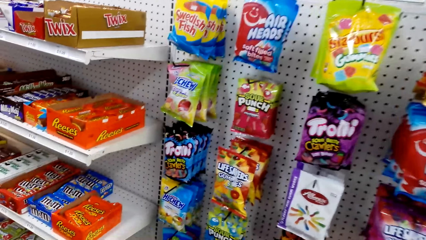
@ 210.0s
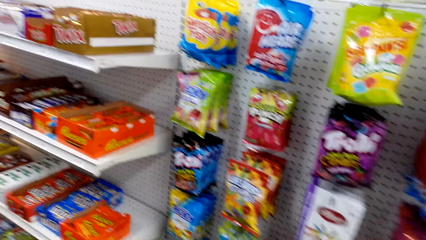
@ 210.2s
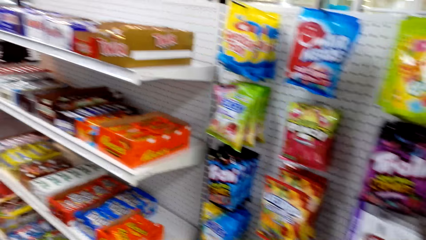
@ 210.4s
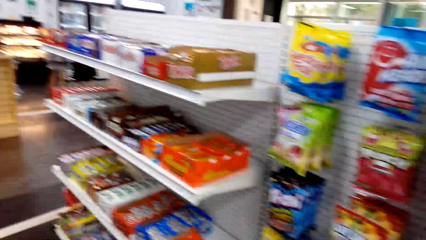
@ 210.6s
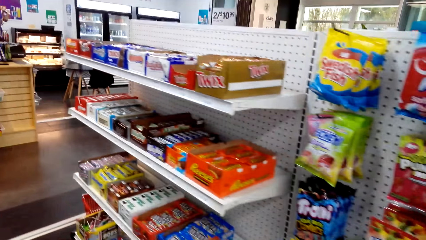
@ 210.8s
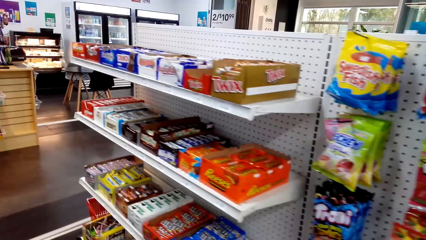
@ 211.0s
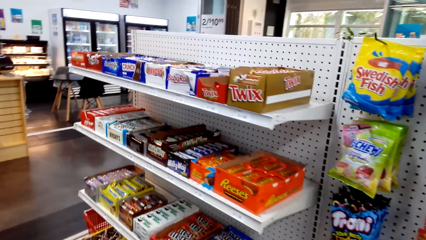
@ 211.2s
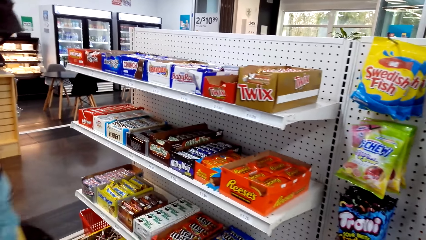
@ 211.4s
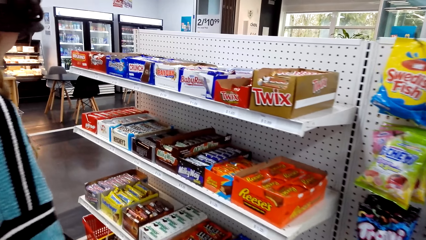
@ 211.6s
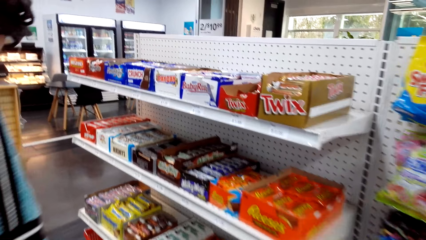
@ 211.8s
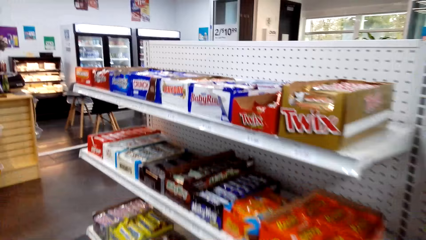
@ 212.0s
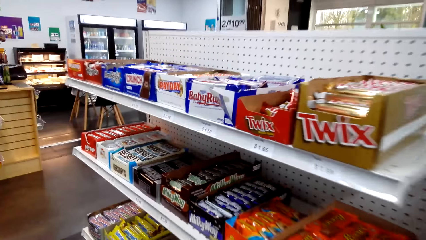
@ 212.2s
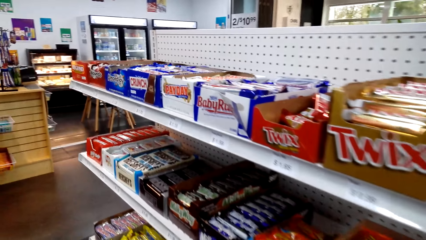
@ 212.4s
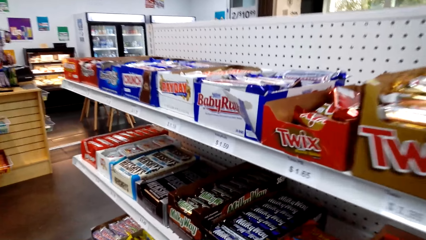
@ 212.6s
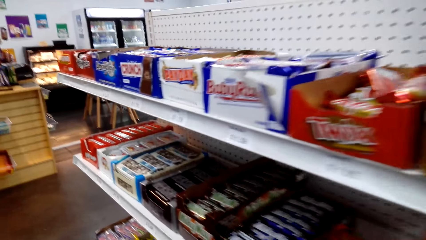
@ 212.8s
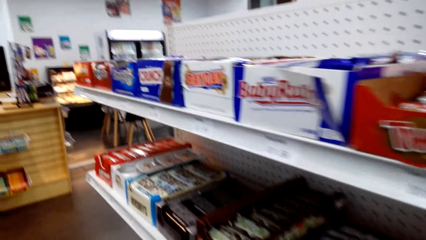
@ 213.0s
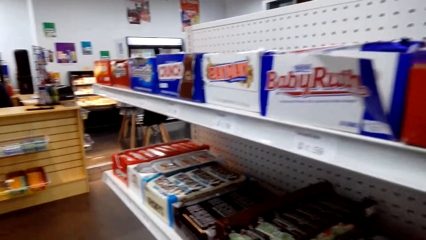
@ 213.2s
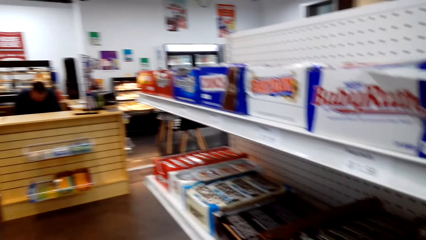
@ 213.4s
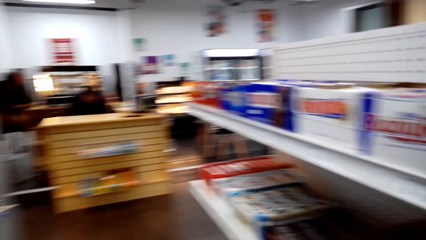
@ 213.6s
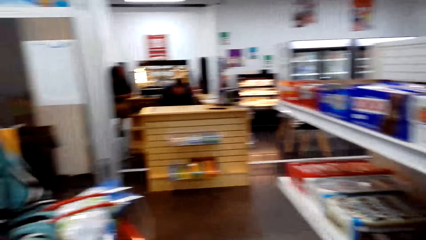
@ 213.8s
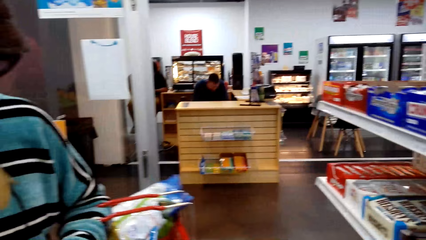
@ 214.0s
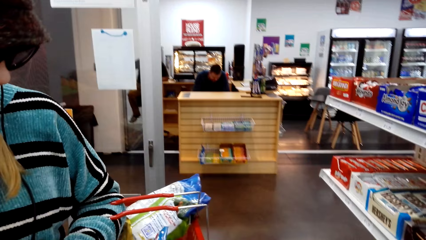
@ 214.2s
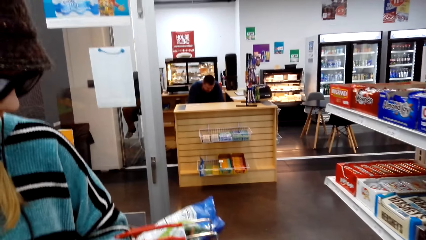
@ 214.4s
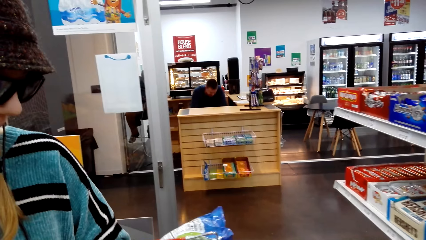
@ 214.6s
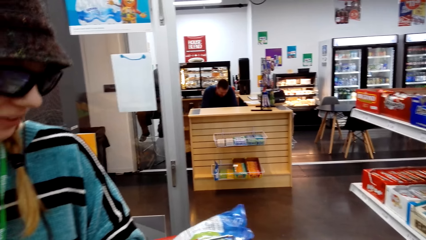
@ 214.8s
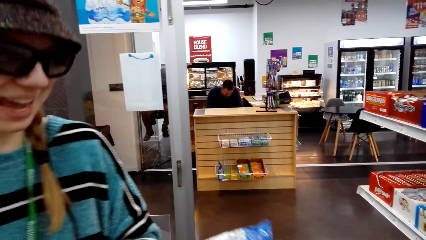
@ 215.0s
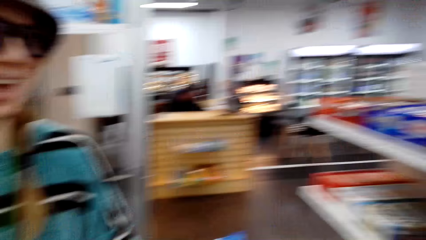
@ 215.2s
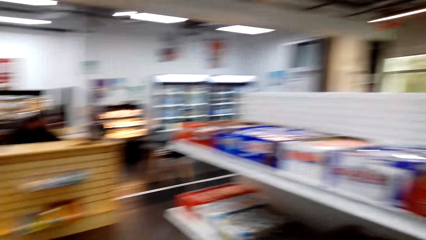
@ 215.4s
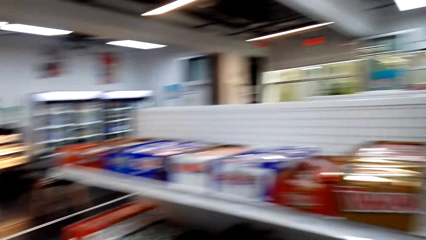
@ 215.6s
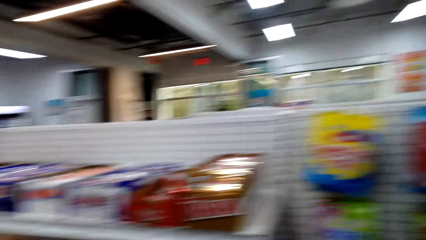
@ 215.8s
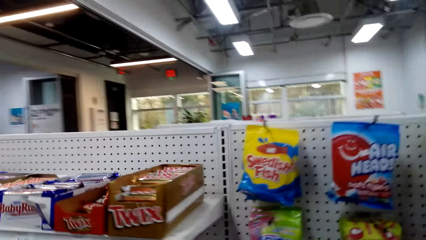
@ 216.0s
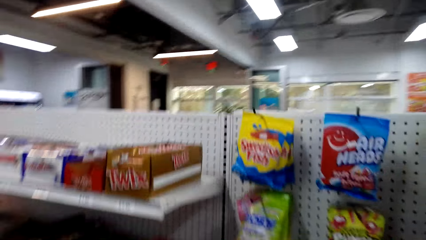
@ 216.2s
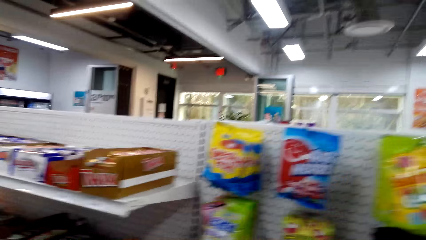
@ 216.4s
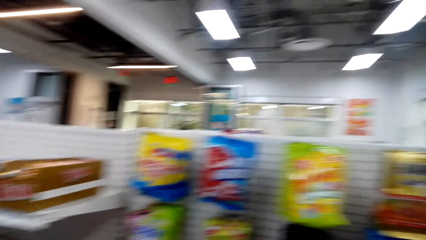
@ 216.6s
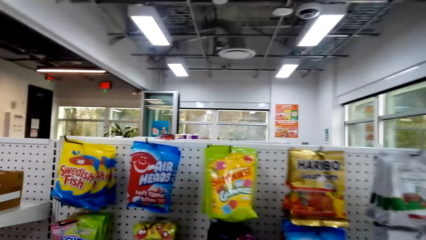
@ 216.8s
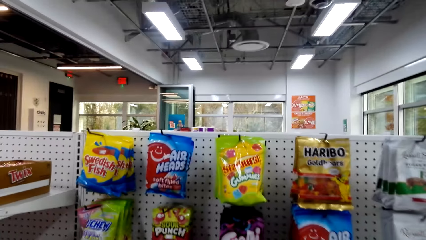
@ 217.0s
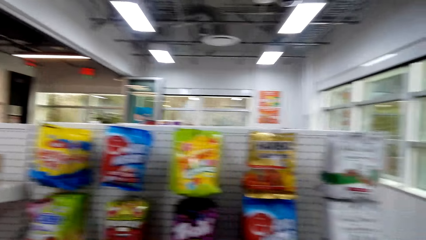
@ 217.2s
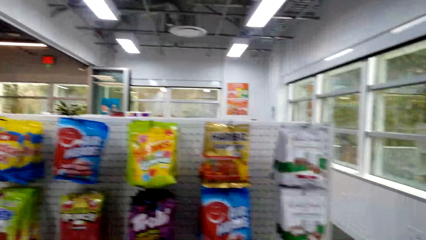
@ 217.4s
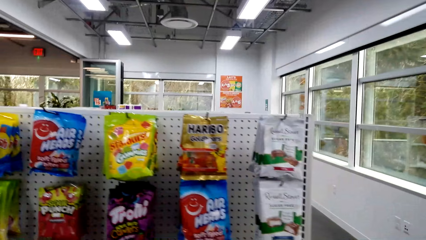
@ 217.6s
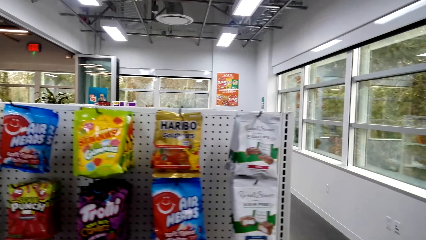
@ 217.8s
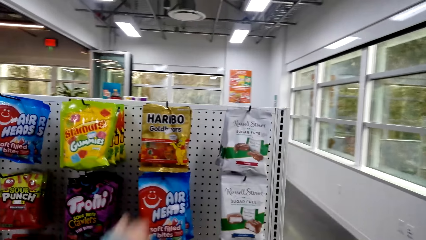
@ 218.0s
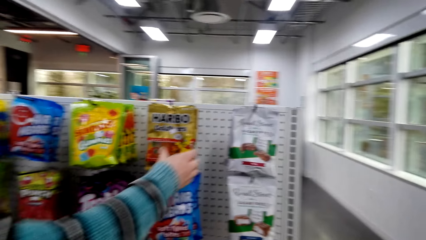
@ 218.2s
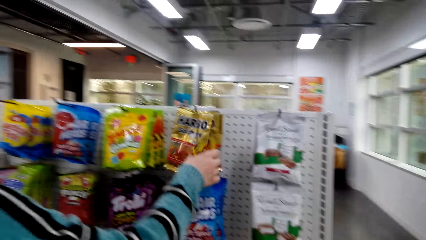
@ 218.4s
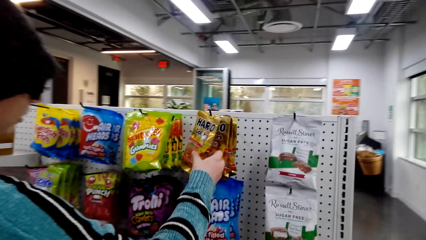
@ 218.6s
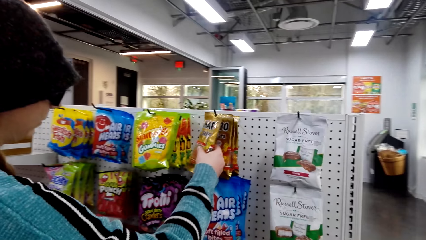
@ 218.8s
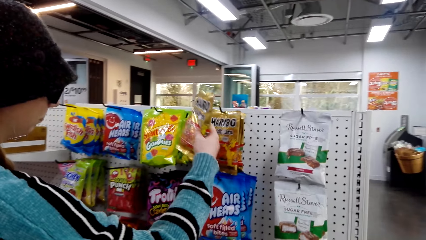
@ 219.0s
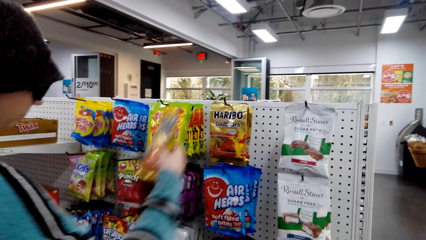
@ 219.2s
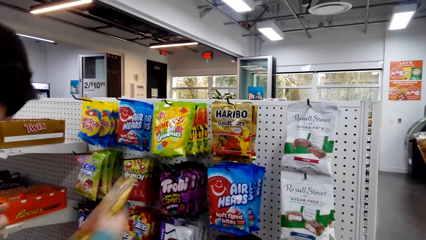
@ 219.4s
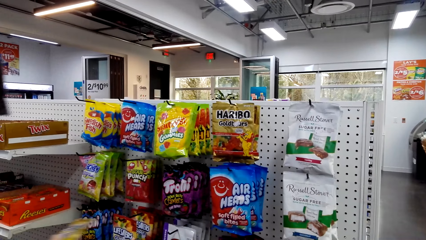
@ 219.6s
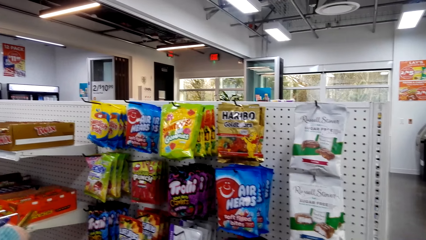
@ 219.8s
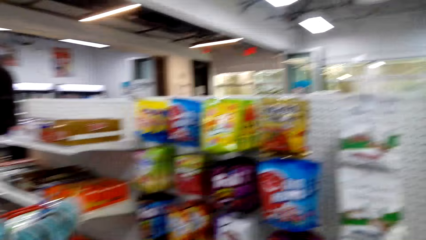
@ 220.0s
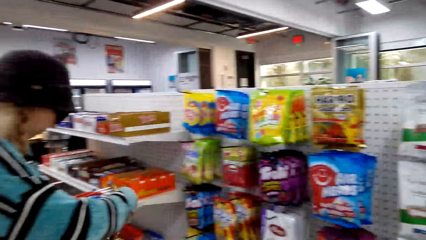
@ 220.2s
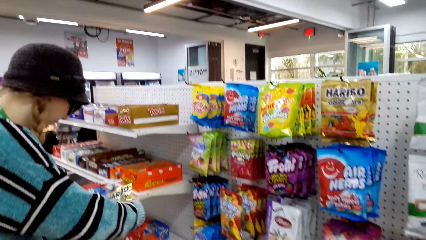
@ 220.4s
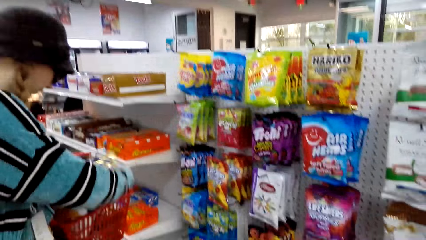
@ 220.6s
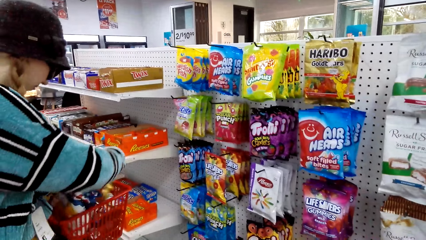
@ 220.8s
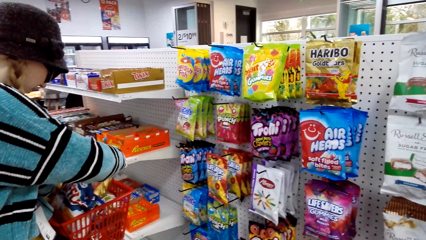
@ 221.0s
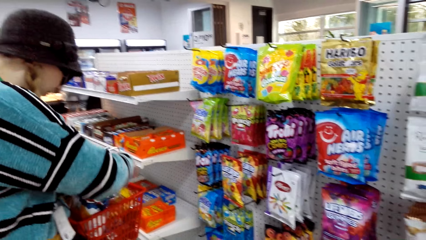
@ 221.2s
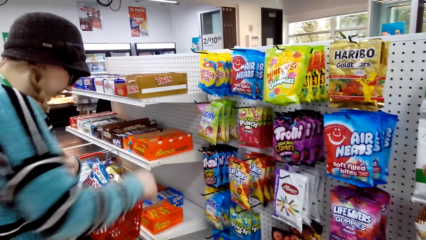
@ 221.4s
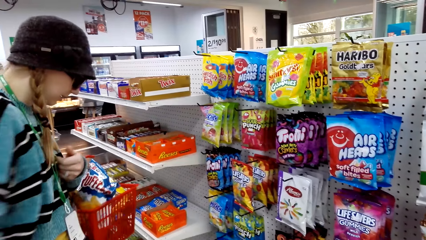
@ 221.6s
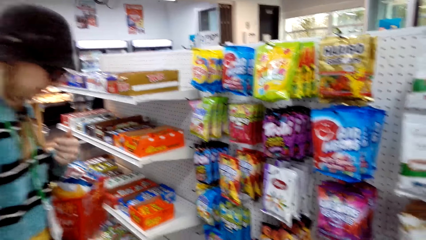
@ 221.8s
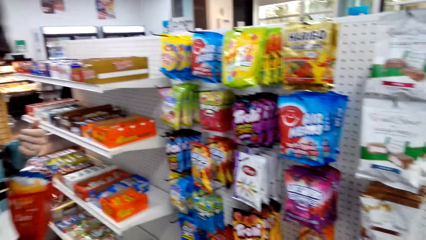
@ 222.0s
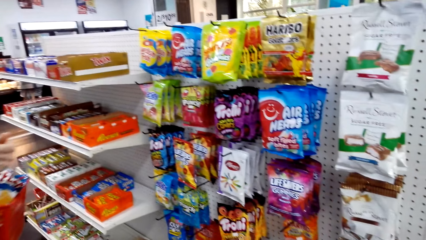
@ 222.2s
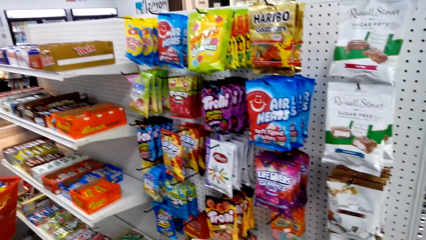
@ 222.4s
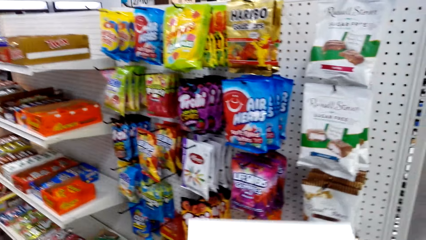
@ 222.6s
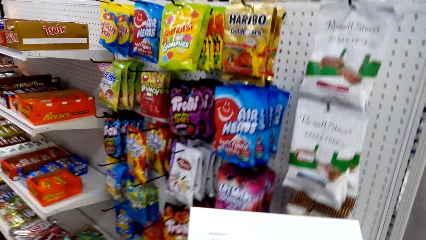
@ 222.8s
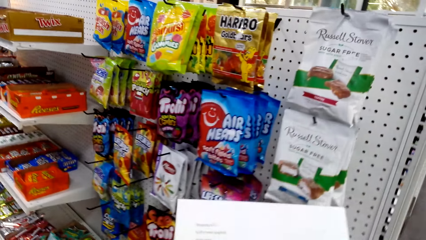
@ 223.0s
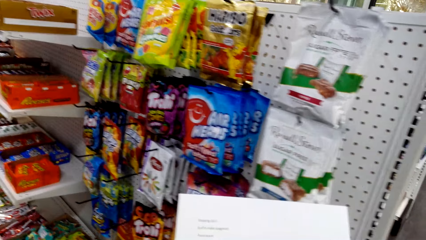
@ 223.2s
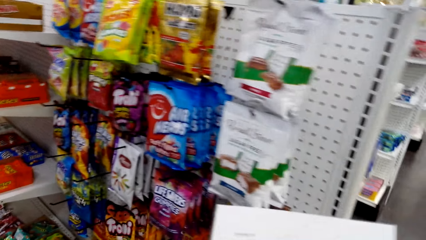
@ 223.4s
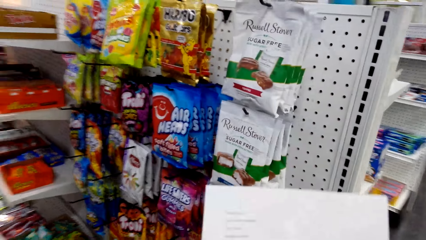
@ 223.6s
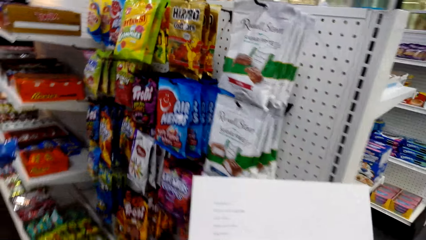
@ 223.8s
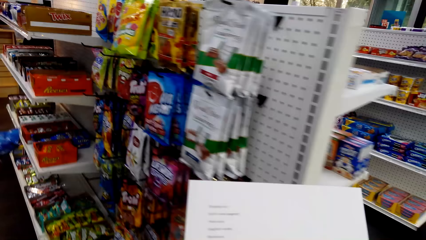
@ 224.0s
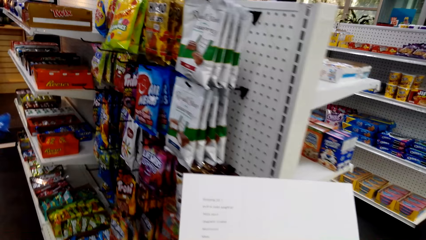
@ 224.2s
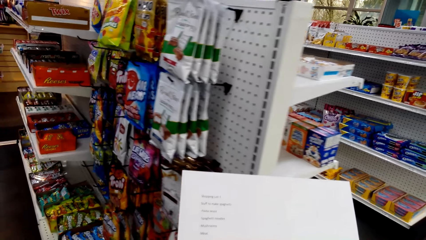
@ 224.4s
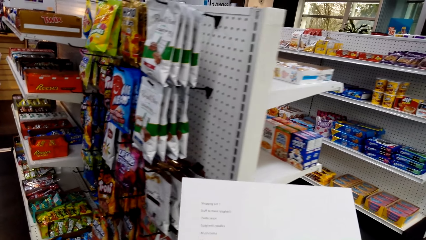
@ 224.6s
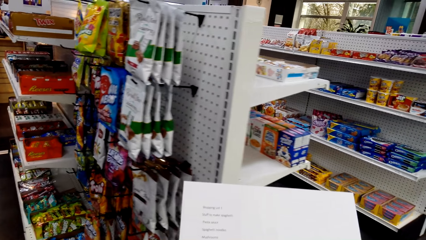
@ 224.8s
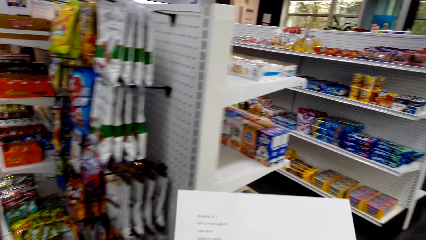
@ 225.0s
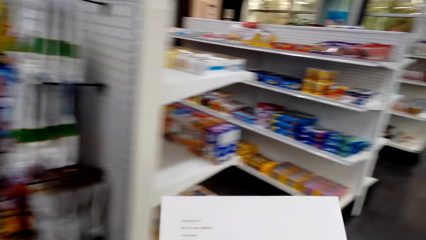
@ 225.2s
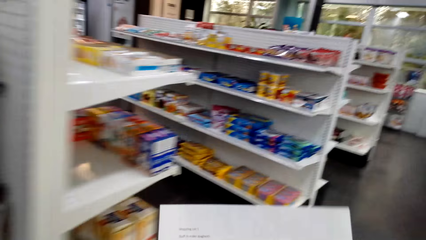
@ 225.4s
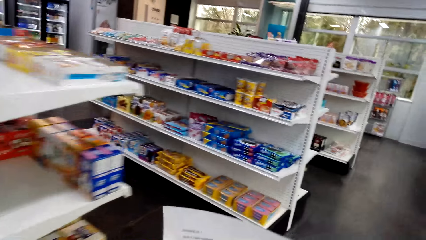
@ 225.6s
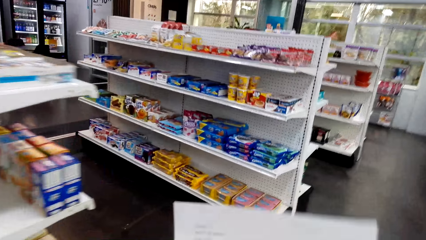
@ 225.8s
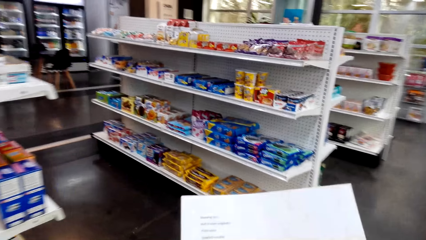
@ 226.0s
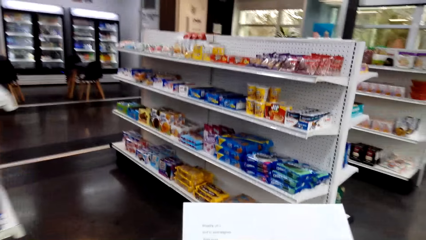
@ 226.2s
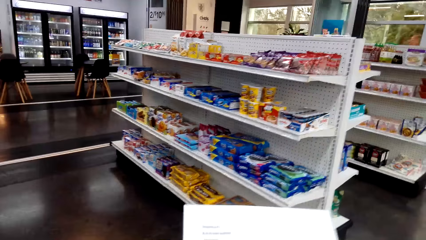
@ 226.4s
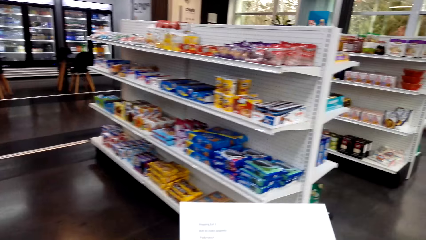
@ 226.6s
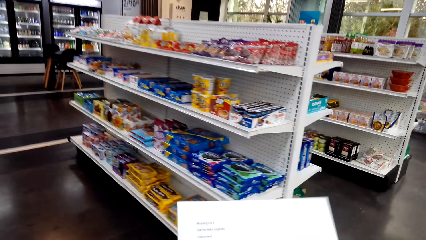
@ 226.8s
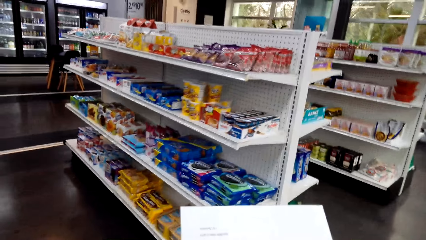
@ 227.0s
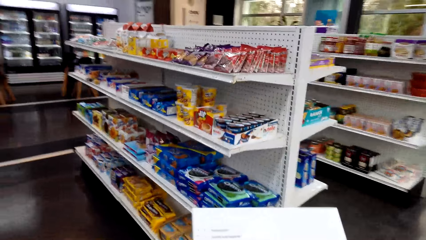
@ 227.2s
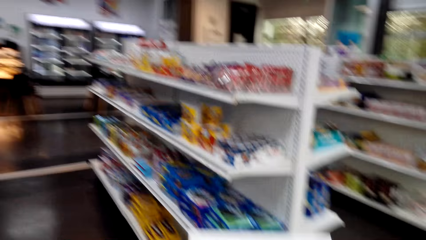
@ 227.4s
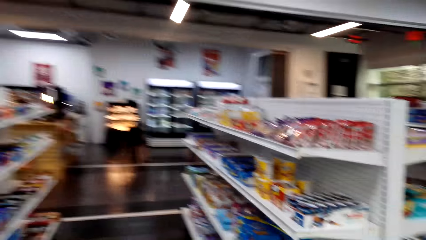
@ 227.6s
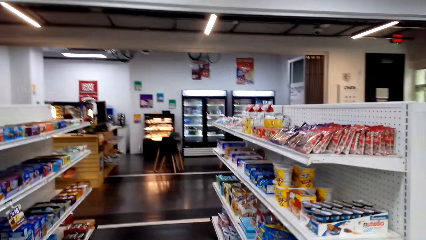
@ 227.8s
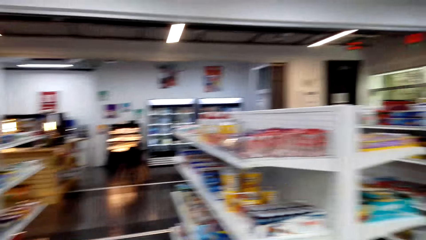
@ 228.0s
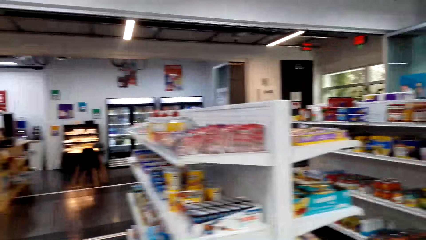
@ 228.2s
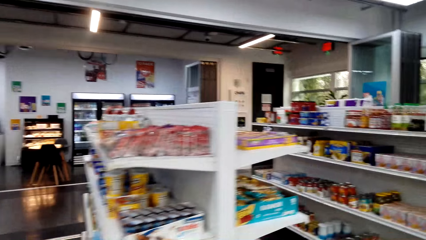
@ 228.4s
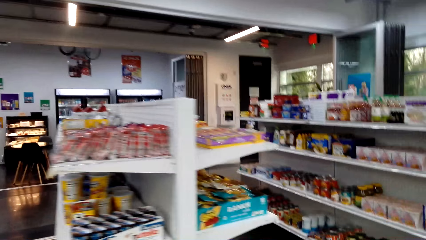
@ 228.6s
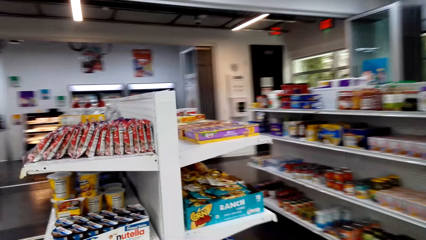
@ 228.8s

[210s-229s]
A woman looks at the packet in her hand. The woman converses. The woman picks the packet of Goldbears on the shelf. The woman puts the packet in the basket trolley. The camera wearer reads the shopping list. They walk around the supermarket.
